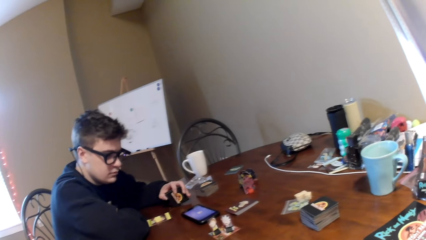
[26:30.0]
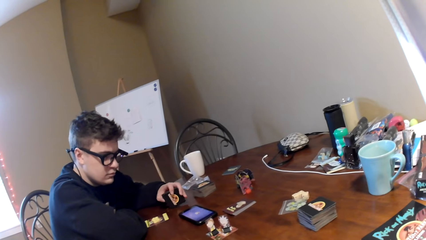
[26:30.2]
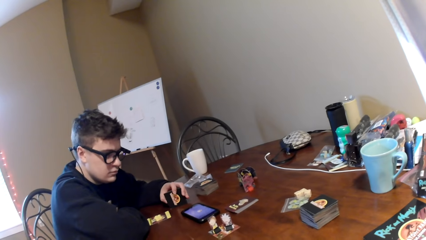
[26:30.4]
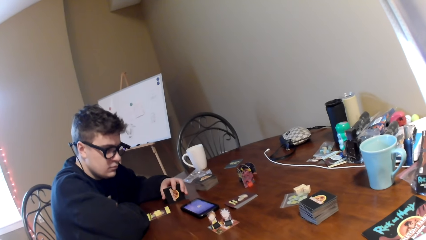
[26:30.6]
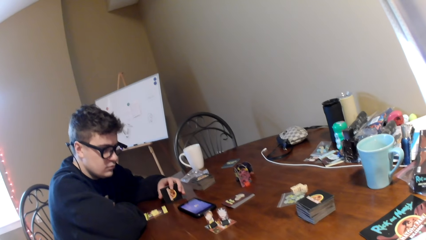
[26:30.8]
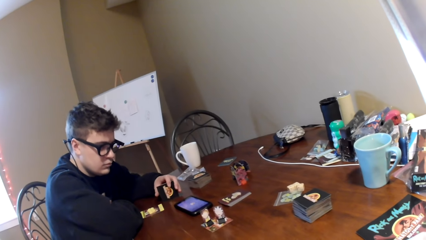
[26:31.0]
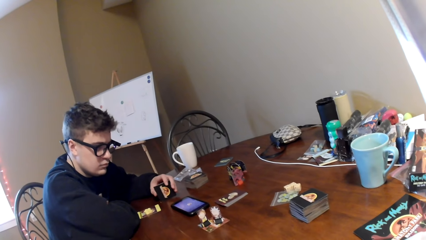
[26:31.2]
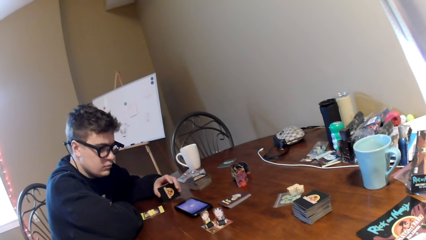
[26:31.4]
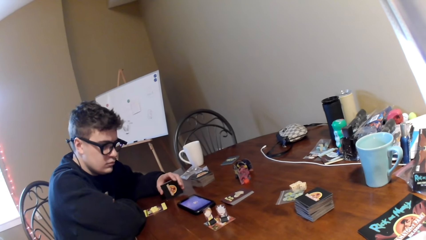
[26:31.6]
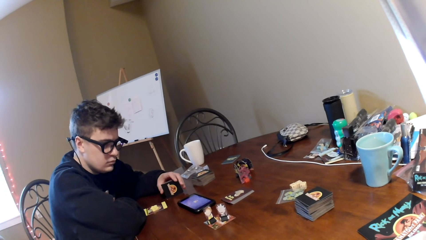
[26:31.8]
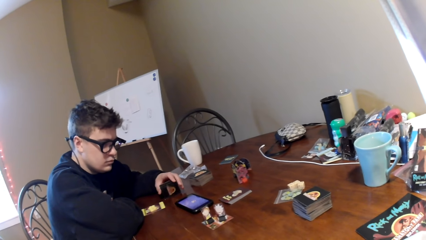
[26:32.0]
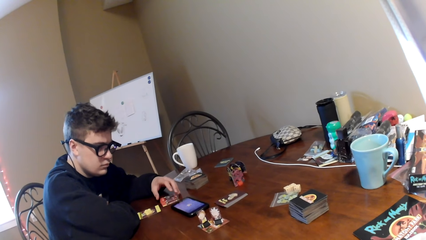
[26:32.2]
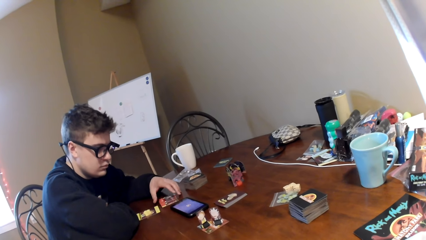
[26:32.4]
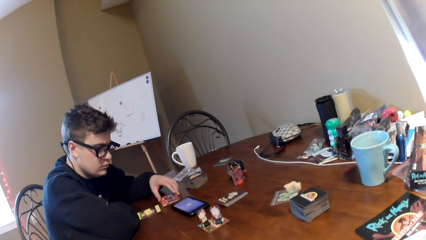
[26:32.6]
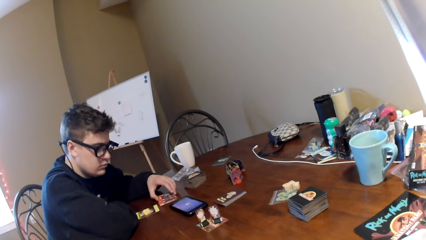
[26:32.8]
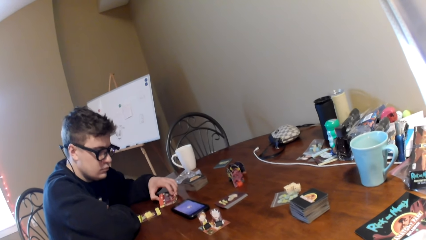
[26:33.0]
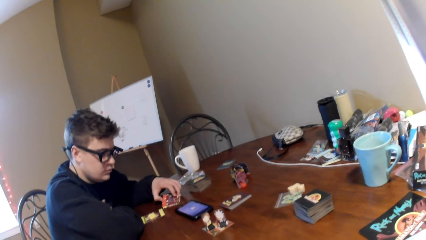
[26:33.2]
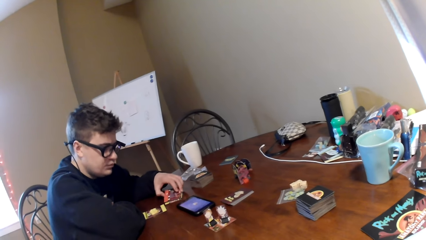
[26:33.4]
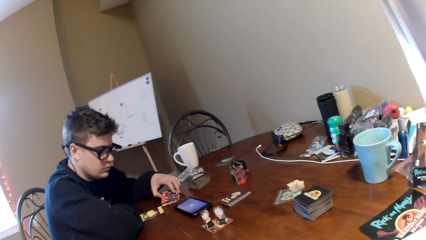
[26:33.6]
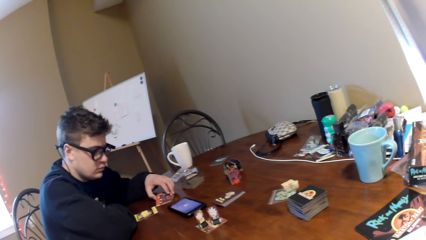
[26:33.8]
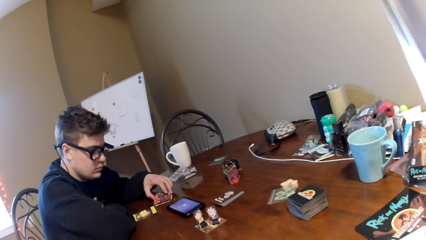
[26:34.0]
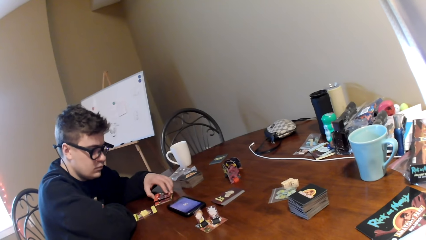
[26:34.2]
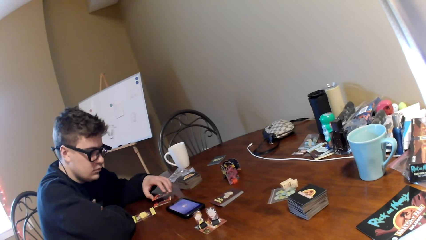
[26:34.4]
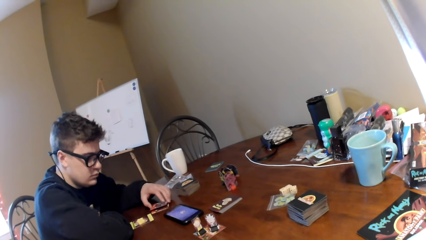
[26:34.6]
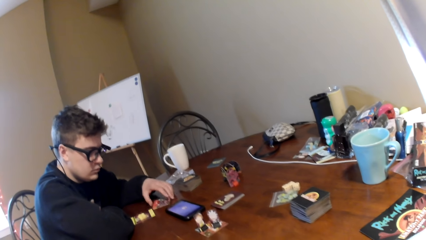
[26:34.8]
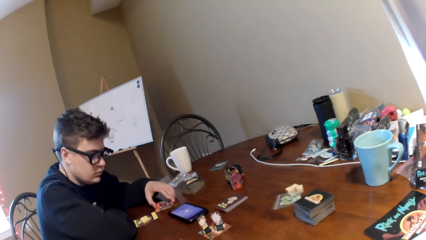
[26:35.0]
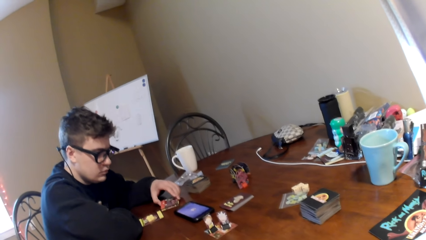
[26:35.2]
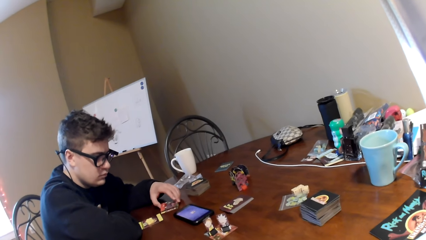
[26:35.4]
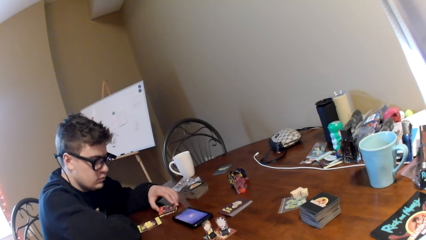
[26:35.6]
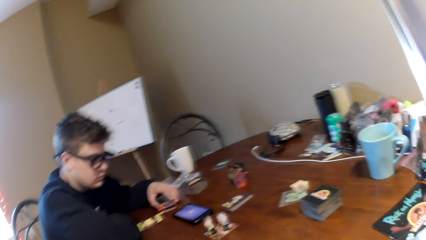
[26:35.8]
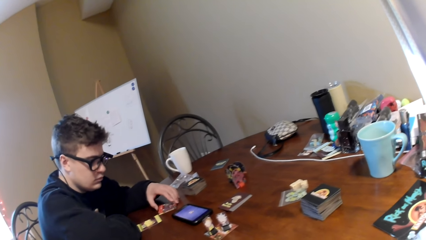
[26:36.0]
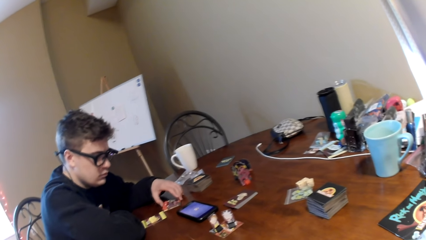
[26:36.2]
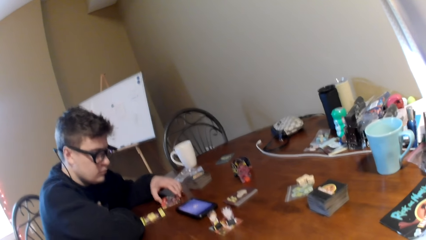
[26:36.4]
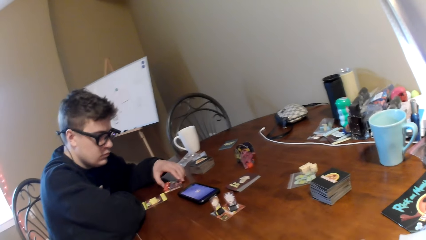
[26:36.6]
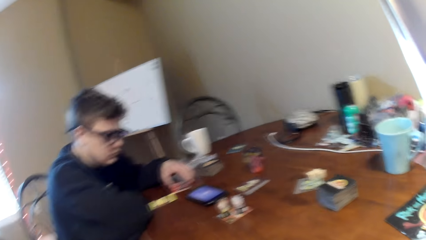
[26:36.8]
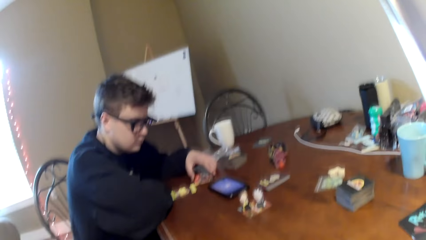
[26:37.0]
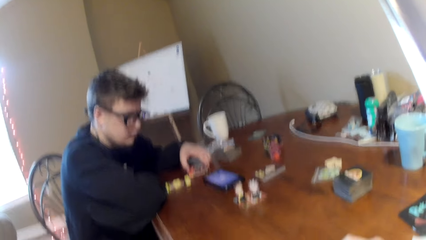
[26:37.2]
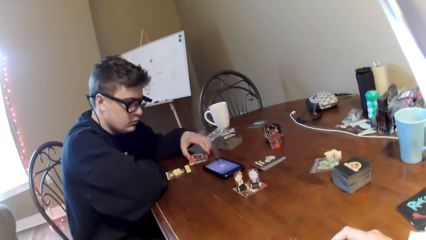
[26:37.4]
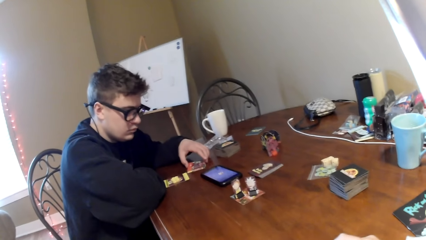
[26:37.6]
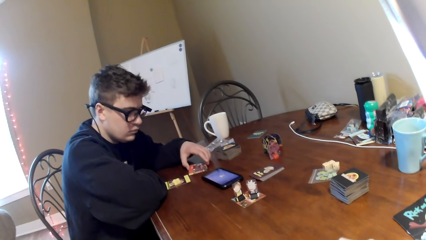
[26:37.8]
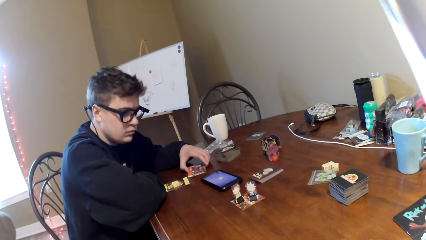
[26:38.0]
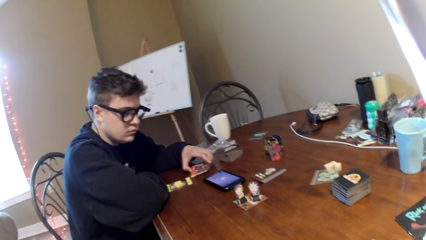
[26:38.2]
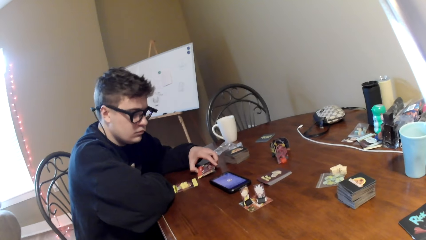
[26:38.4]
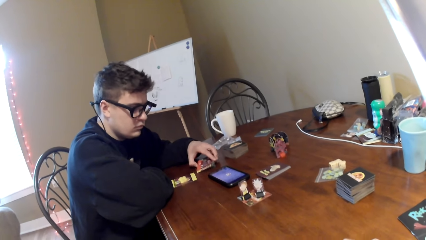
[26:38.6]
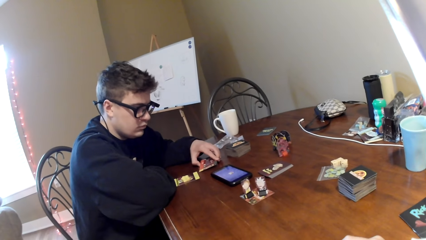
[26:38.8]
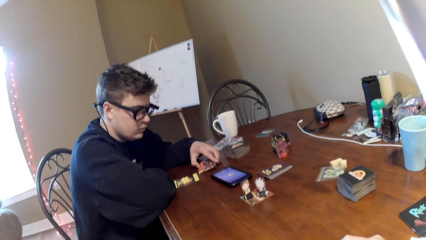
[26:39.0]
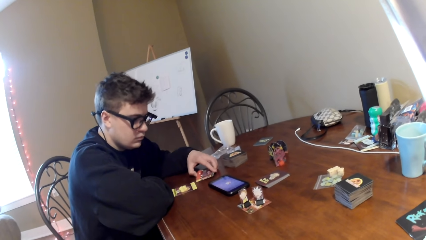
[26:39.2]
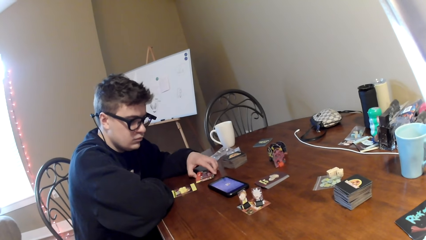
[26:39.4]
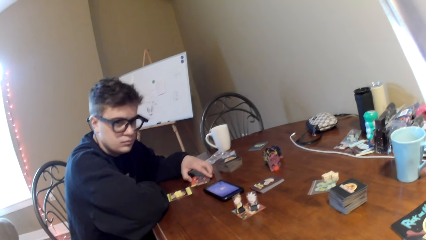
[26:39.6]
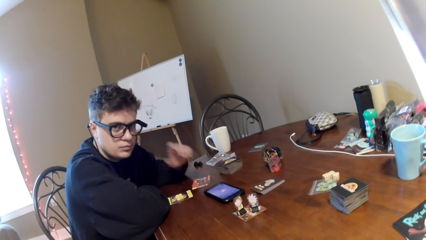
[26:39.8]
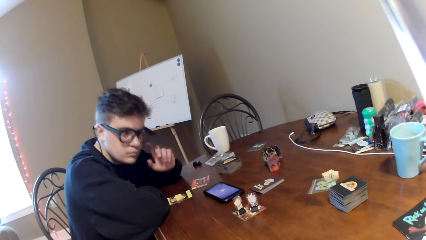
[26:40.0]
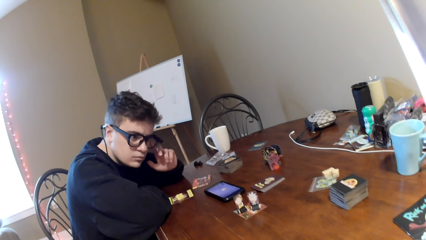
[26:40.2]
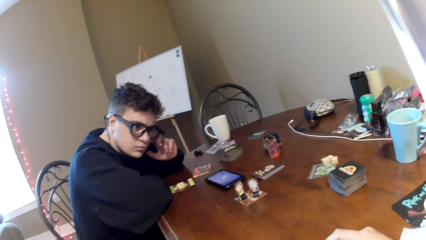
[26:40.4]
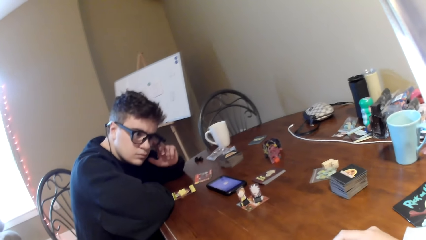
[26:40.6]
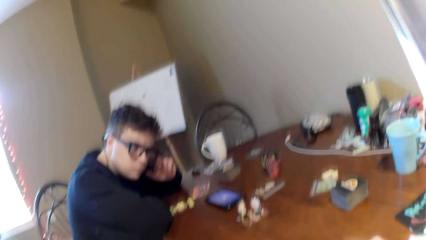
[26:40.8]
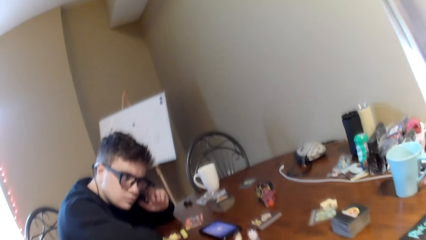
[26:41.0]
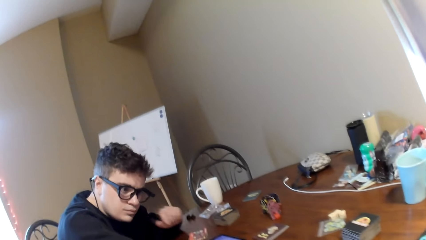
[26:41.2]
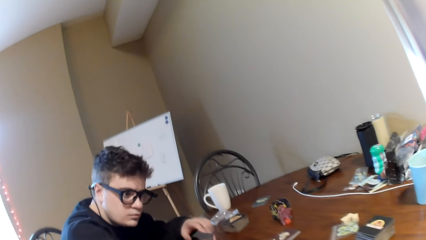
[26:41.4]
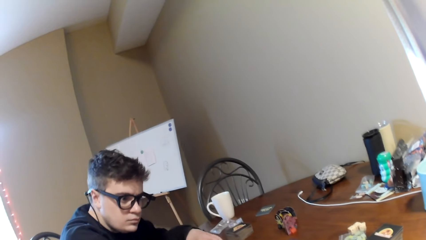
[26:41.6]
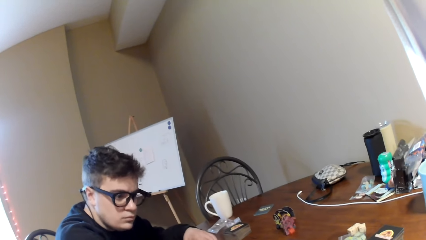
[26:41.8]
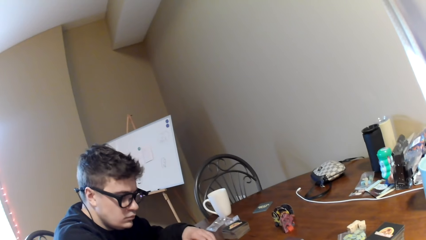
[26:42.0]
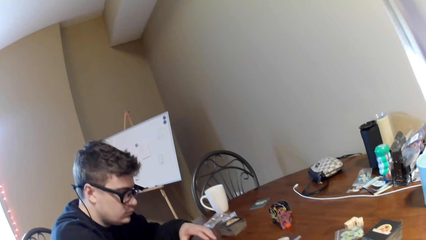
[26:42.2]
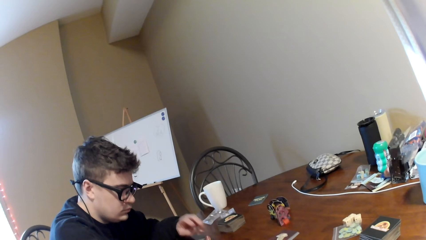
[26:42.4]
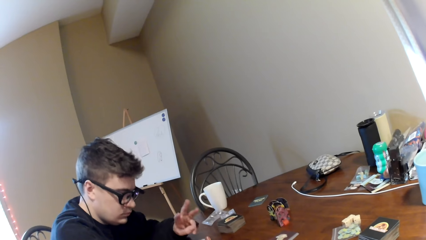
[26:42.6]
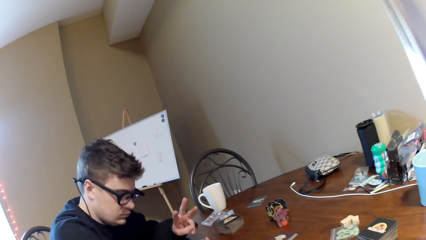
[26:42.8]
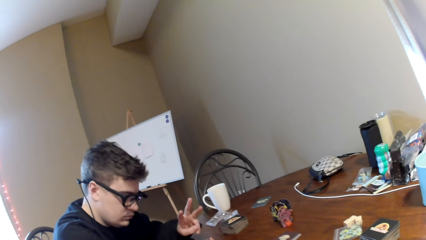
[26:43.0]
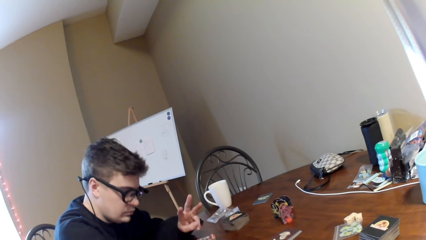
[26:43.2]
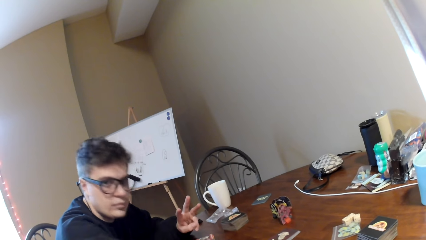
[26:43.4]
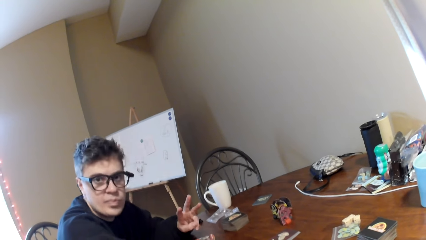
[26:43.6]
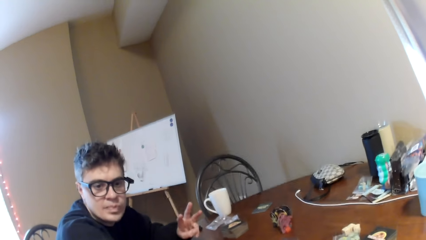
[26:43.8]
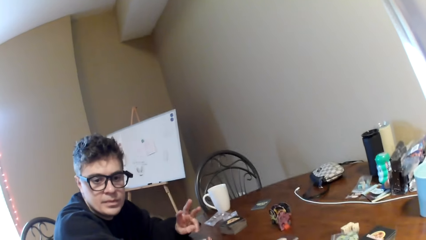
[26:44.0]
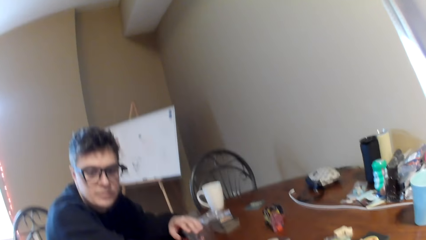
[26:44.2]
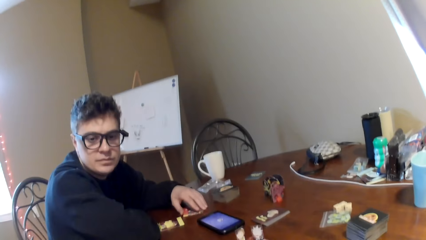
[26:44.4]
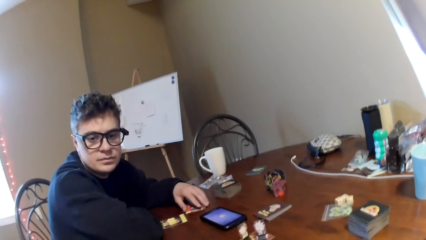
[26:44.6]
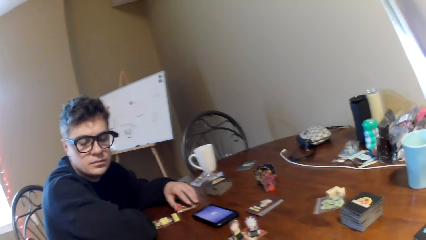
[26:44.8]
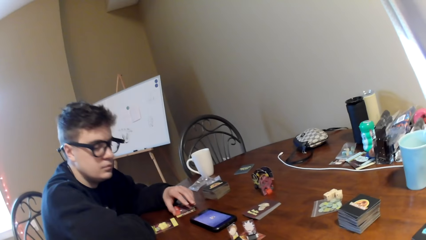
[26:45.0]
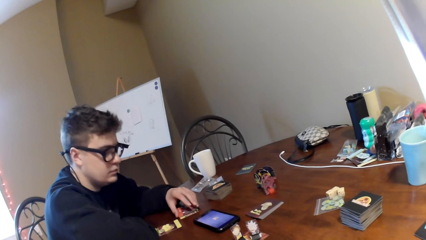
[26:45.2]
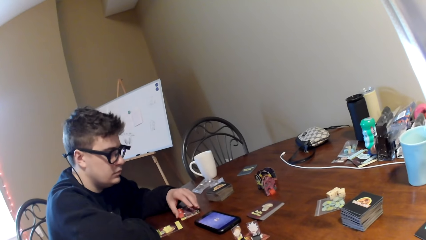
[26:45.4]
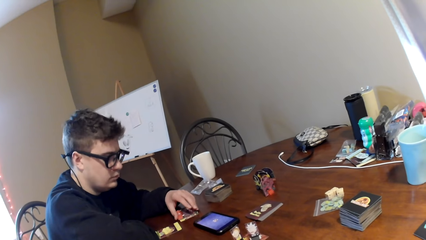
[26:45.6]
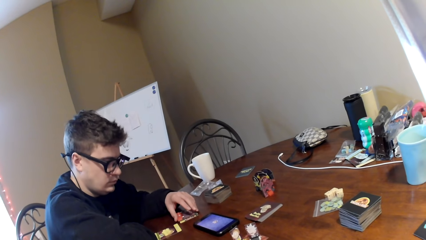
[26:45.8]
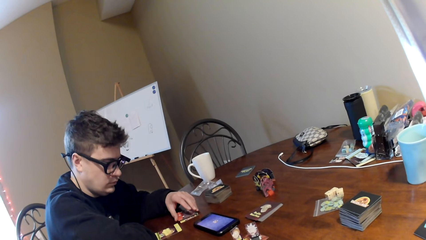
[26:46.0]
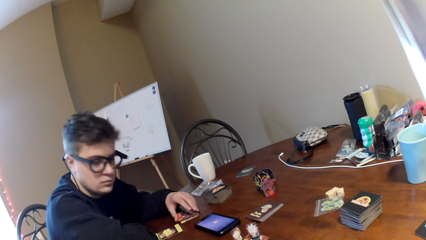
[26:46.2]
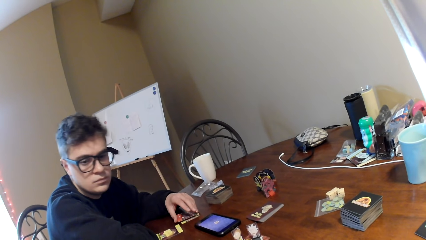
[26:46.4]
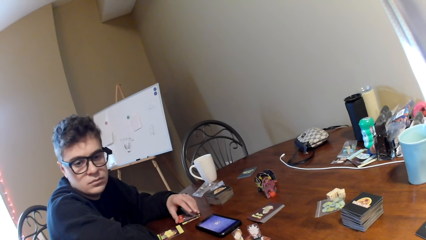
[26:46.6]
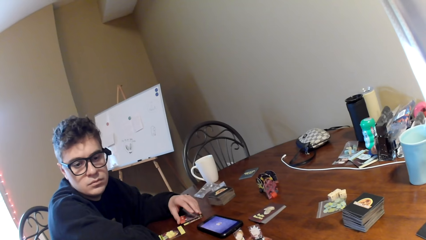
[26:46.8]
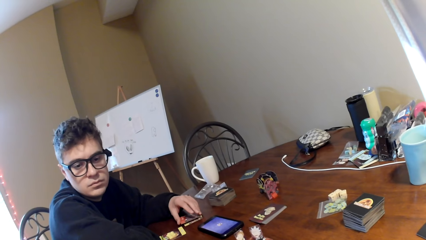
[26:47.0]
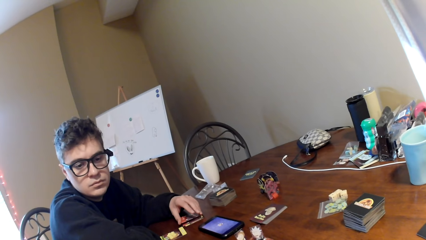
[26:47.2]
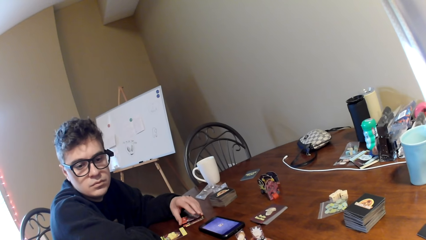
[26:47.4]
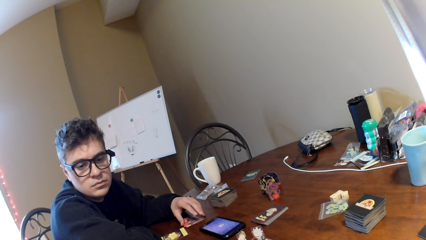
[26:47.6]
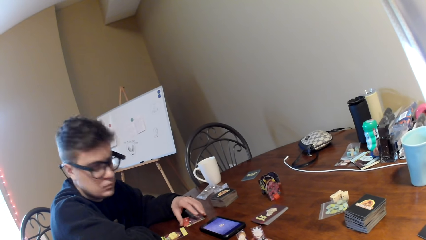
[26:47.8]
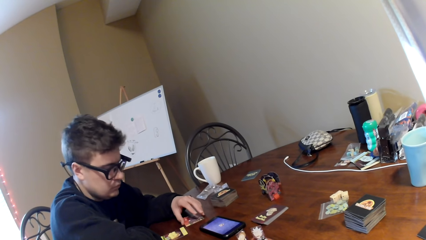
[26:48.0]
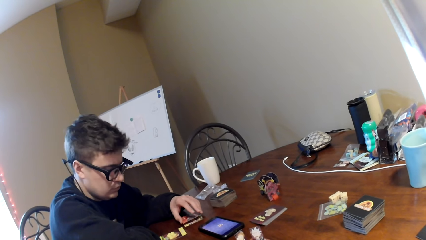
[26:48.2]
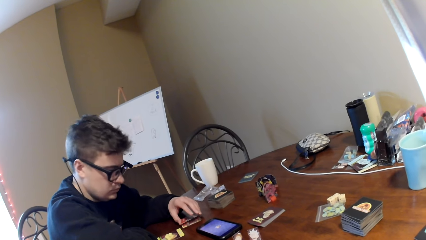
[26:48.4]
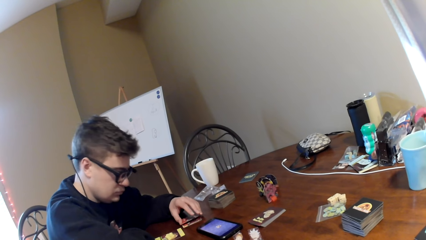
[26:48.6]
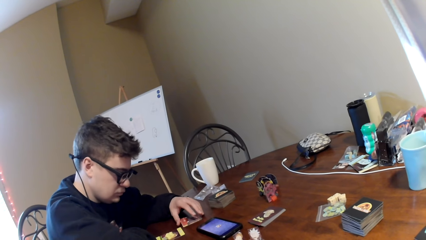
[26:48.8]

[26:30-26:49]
A man watches a video on a mobile phone and adjusts cards on a table. The camera wearer looks around a room. The man adjusts the cards on the table, touches the glasses, adjusts his spectacles, and moves the hand. The camera wearer looks around the room. The man looks at the camera wearer, adjusts the cards on the table, and looks at the cards.
